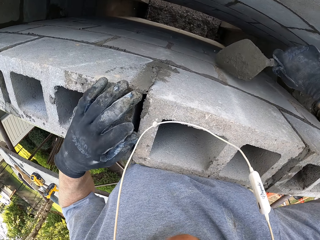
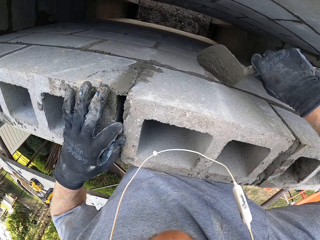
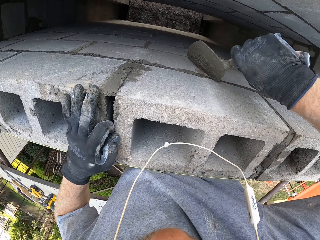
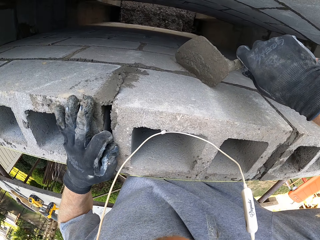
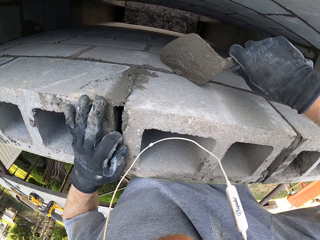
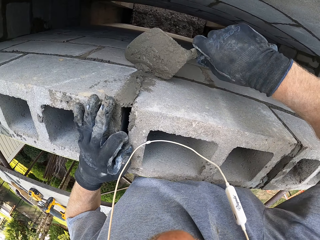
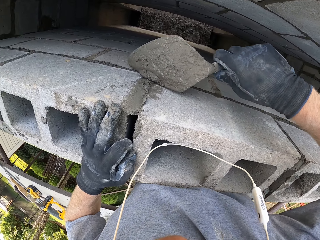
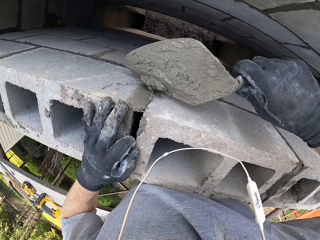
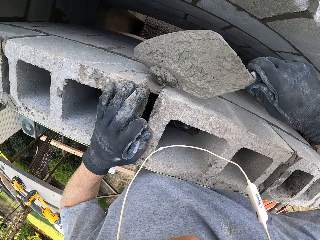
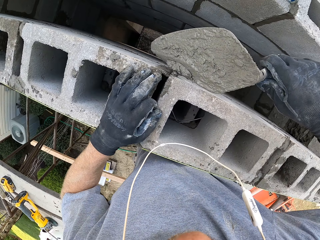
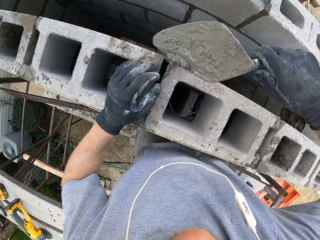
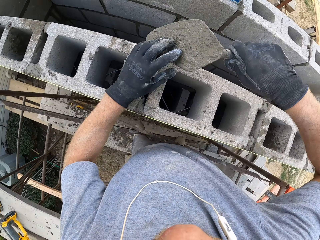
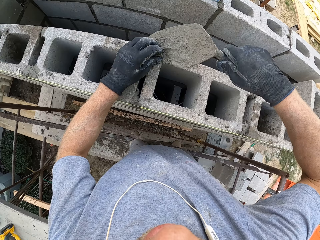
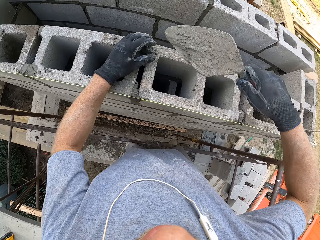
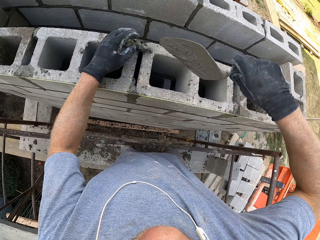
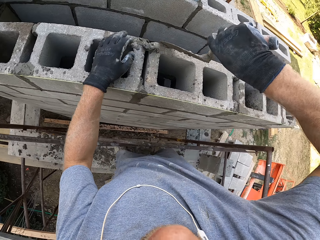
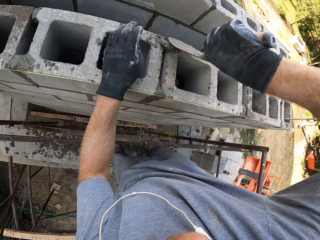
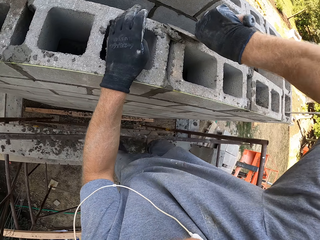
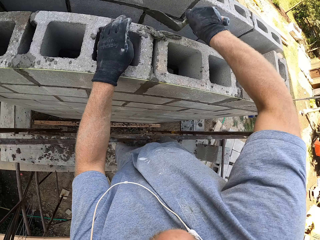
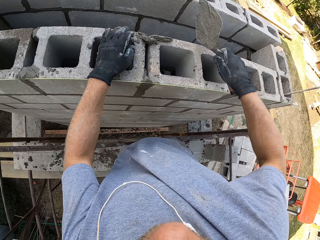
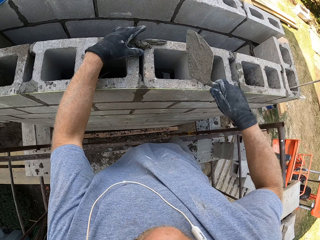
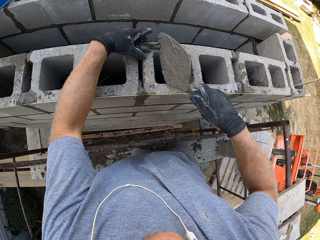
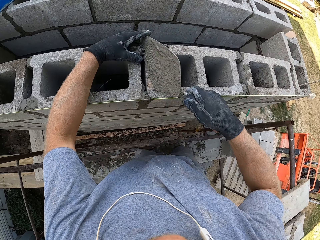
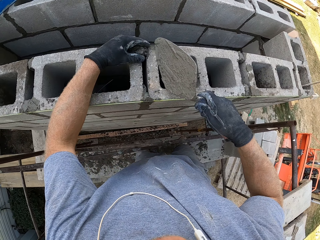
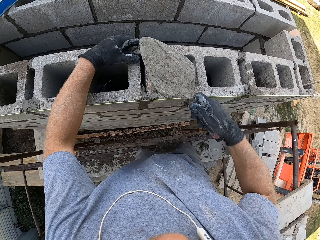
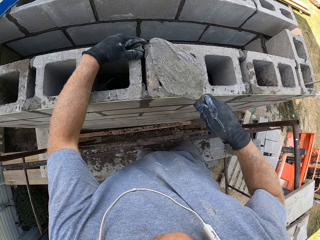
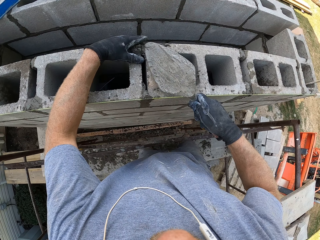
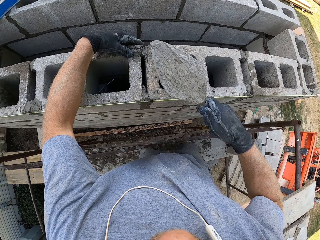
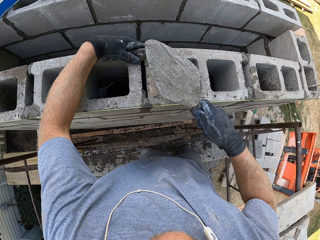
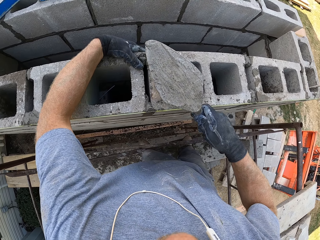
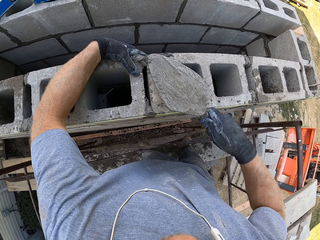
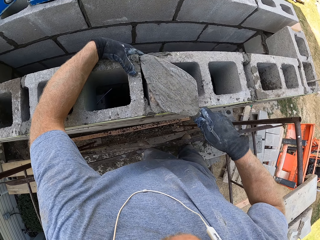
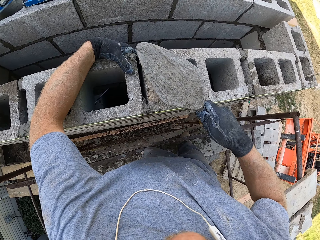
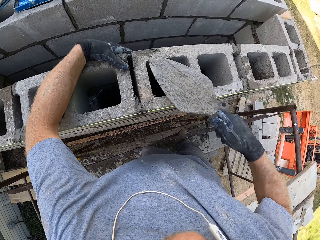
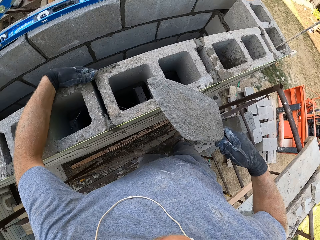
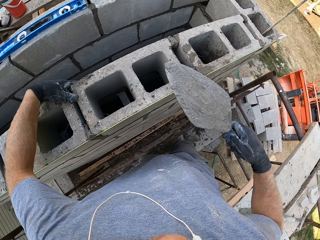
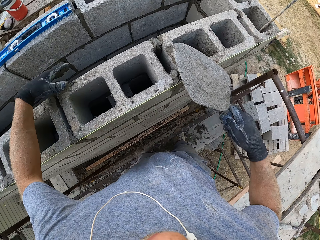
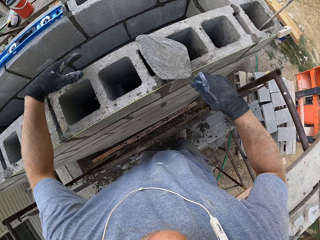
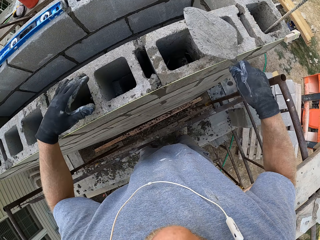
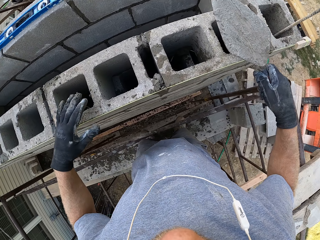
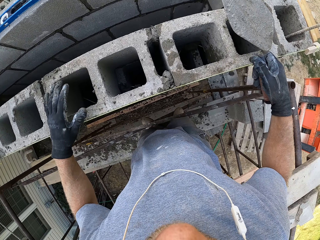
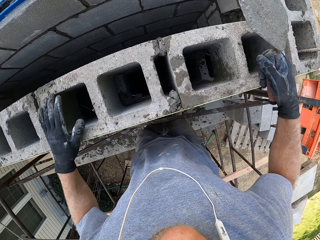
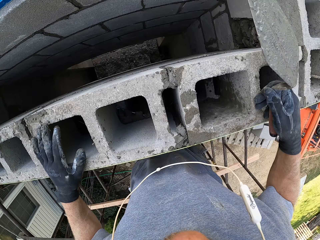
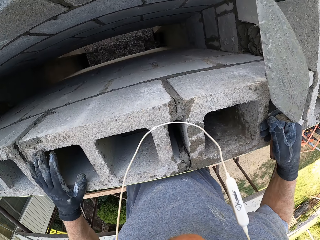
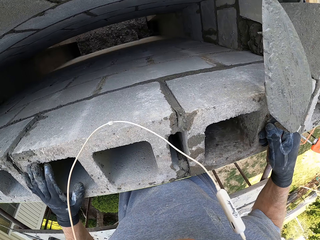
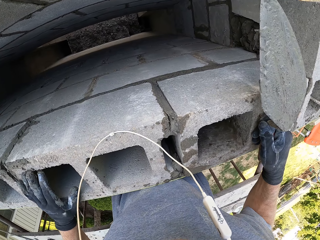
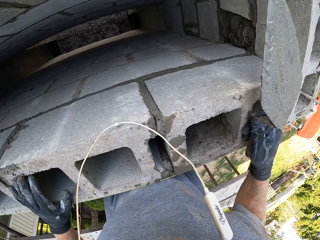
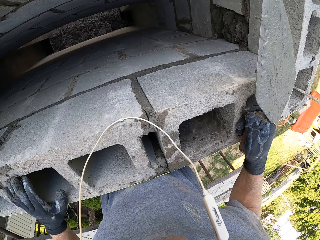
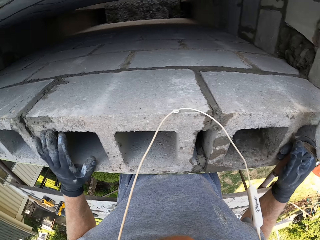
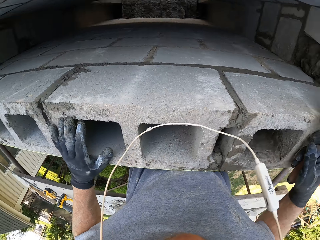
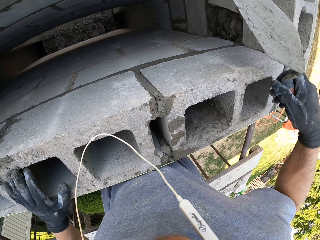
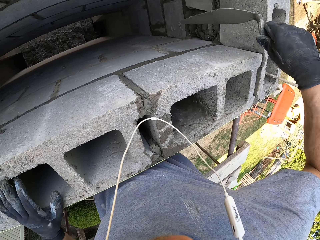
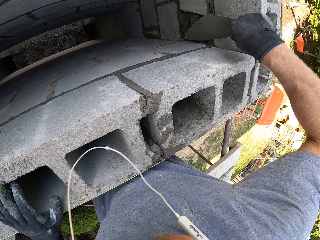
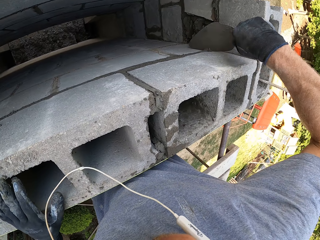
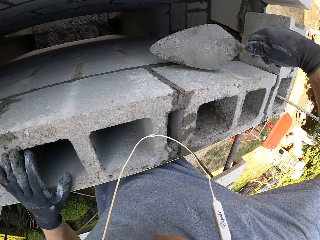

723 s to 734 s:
The camera wearer scoops the cement mix with the right hand. They hold the cement mix with the left hand. They smear the cement mix on the brick. They look at the other side of the wall.

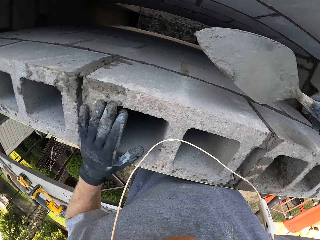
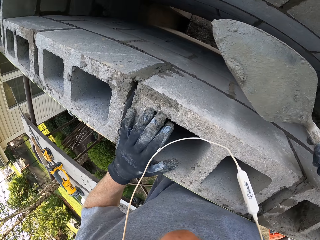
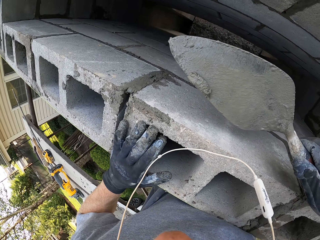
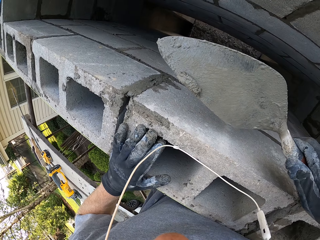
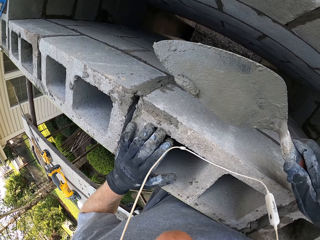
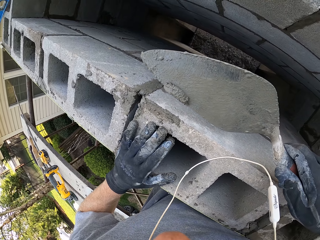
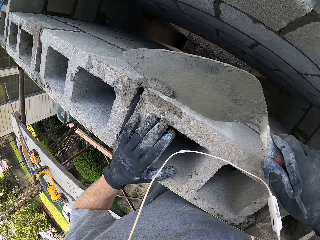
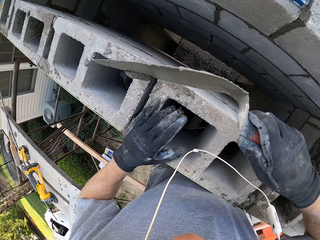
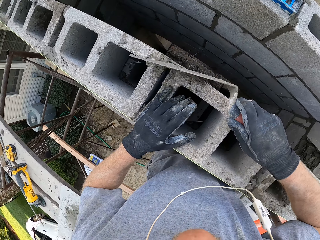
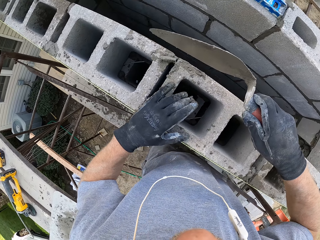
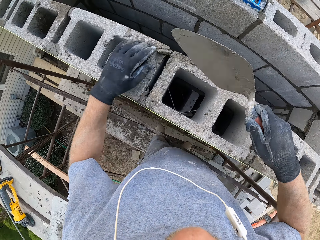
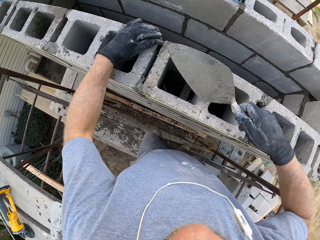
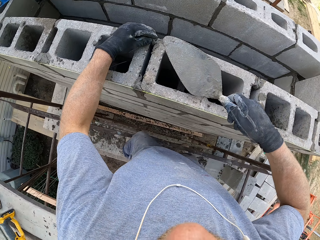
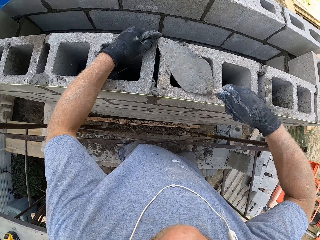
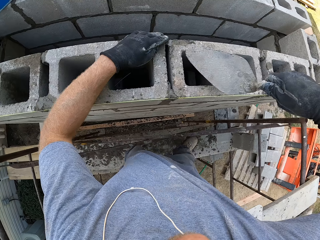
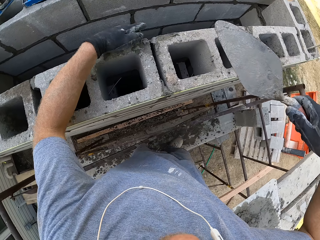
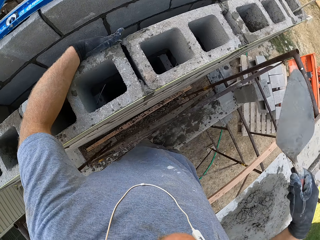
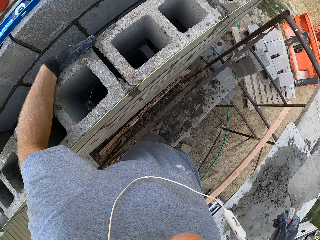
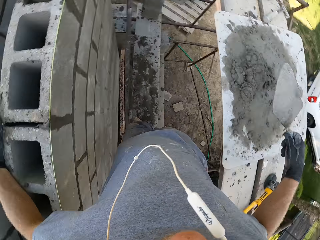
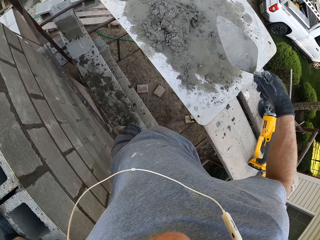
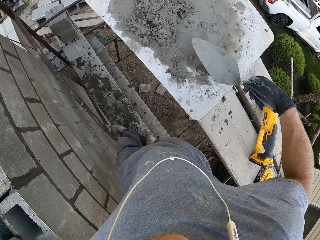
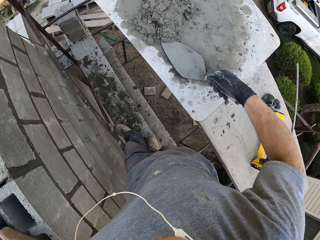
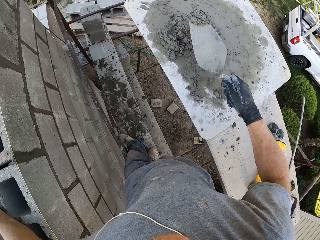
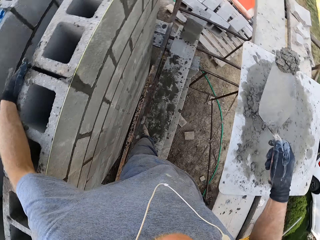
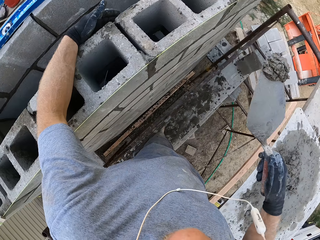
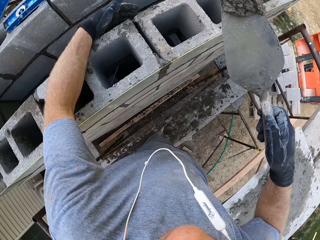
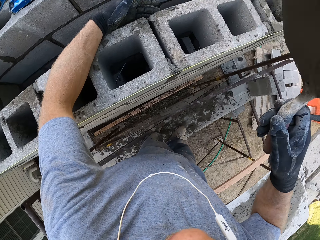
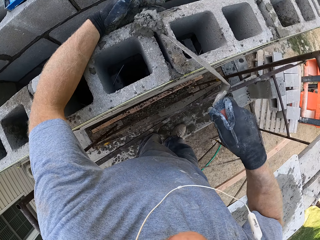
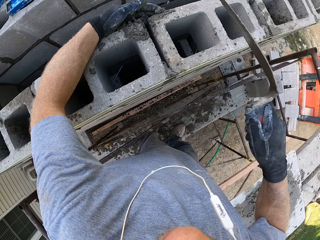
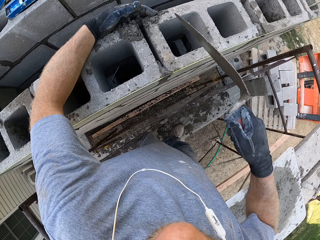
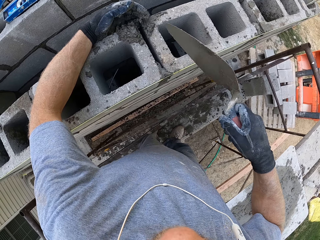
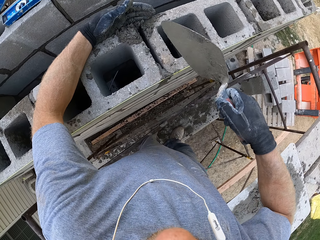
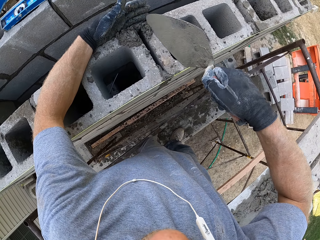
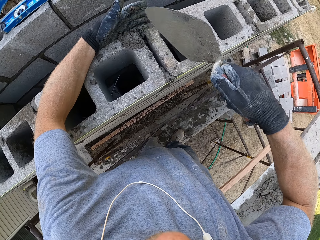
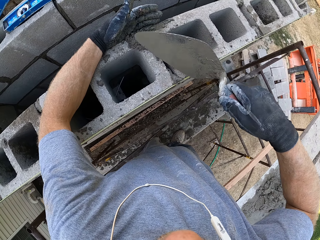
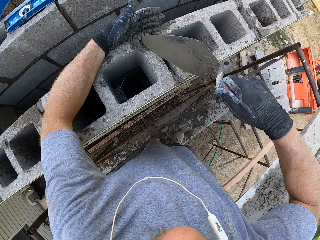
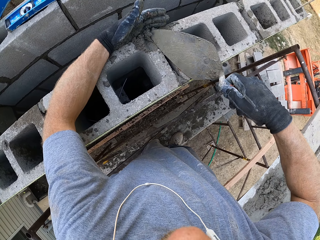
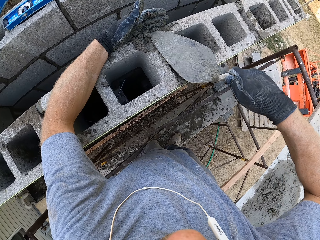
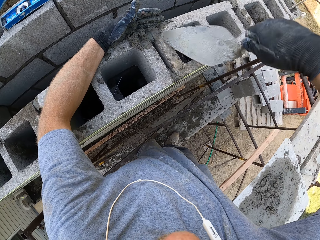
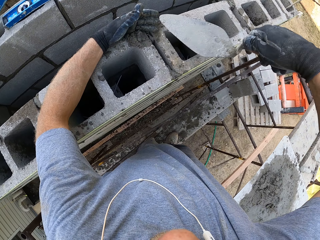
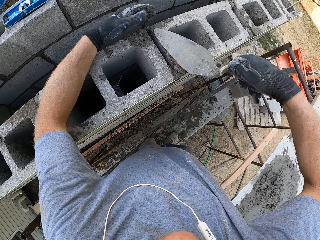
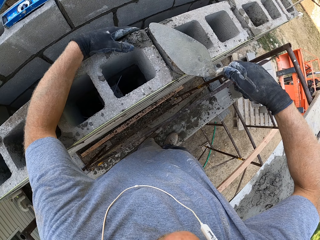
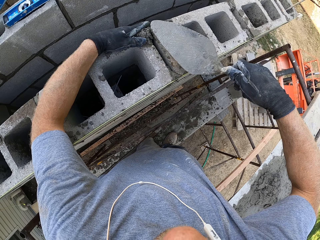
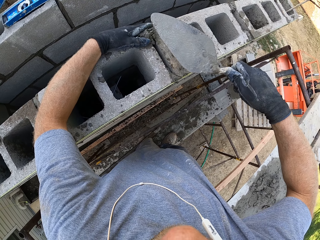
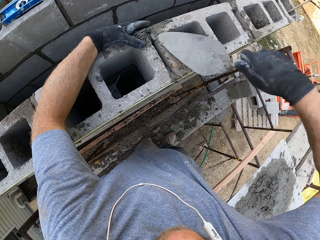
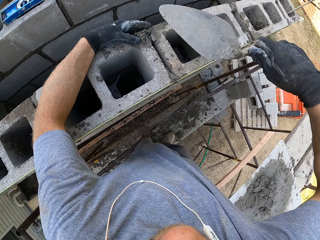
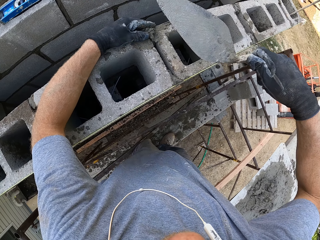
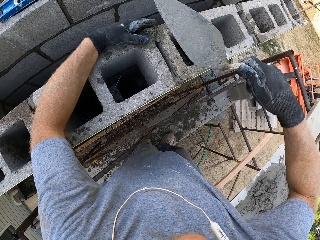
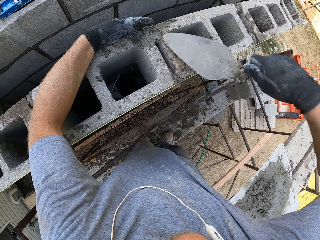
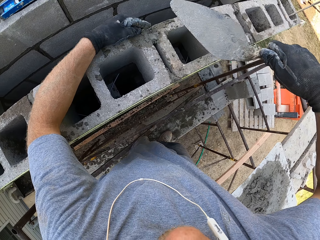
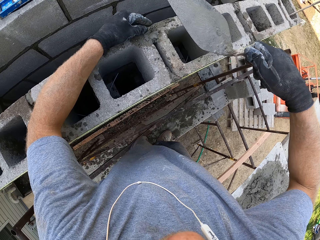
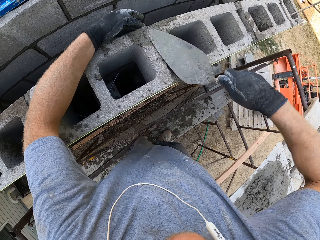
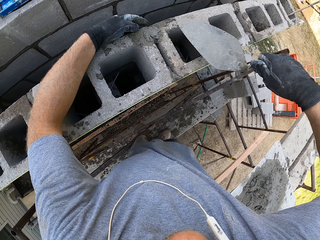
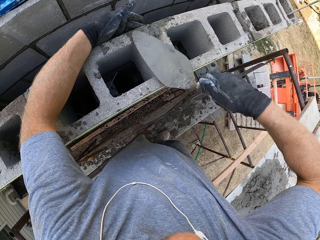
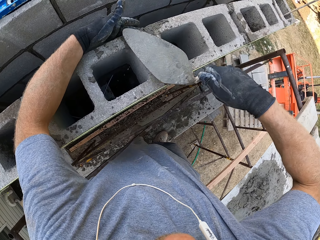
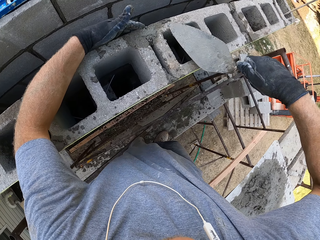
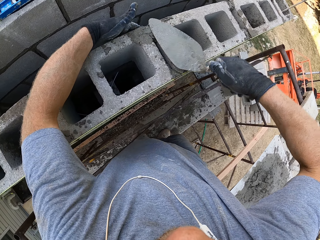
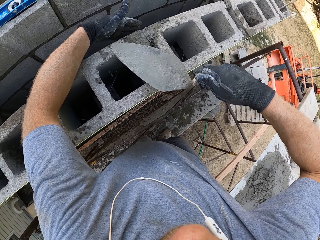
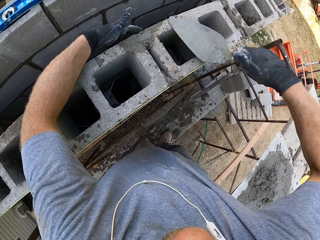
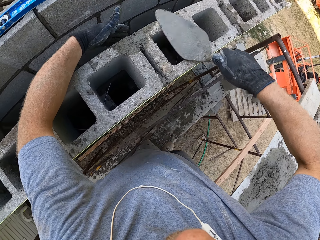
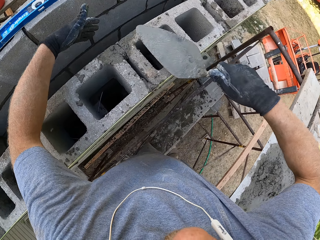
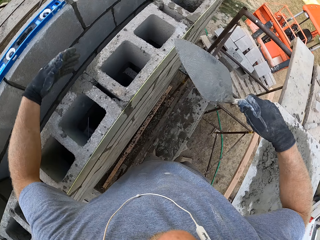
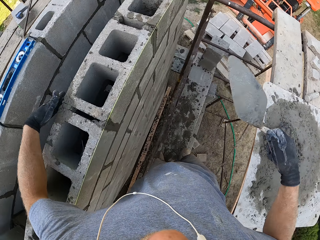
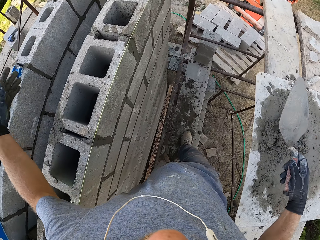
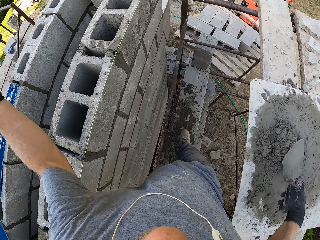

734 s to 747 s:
The camera wearer scoops the cement mix with the right hand. They smear the cement mix on the brick. They scoop the cement mix with the right hand. They smear the cement mix on the brick. They hold the cement mix with the left hand. They smear the cement mix on the brick.
